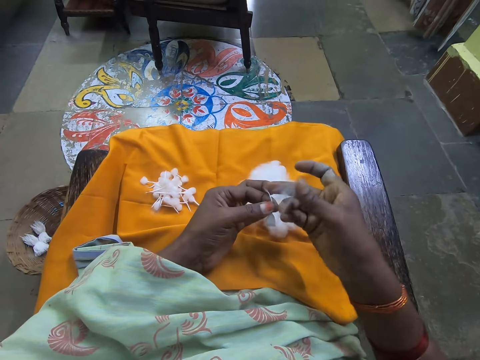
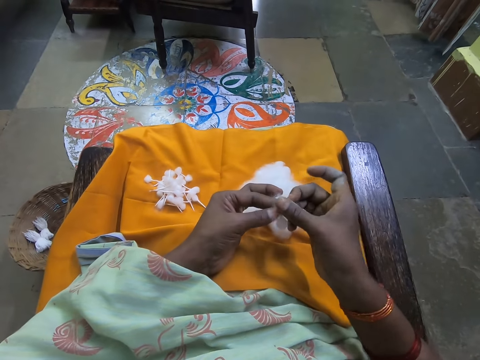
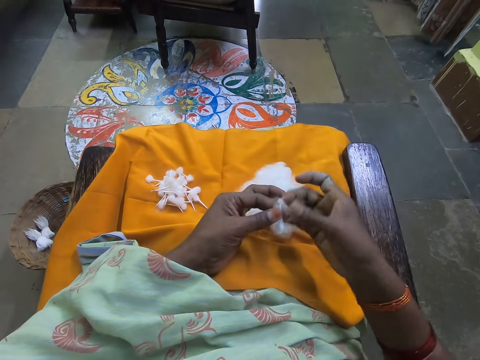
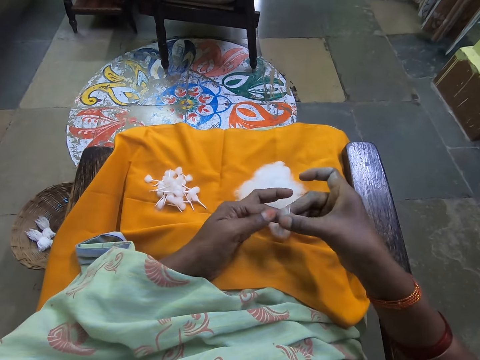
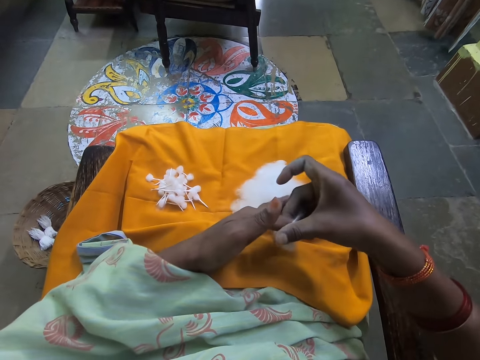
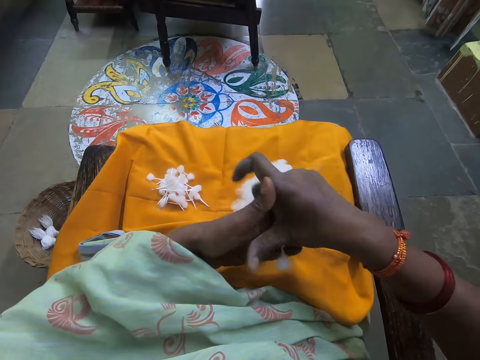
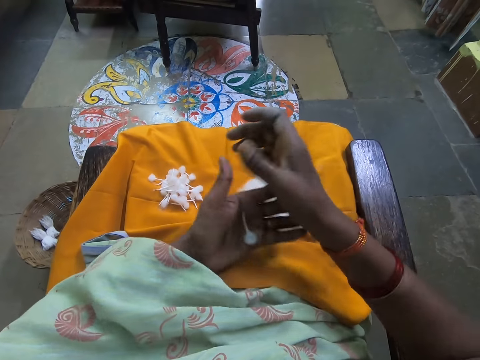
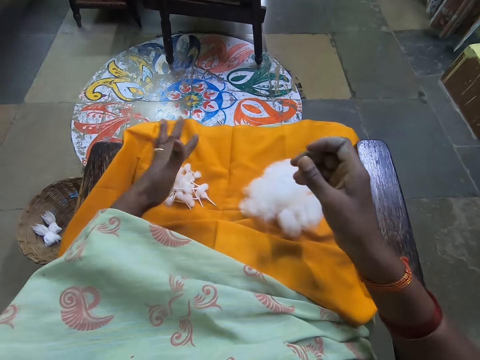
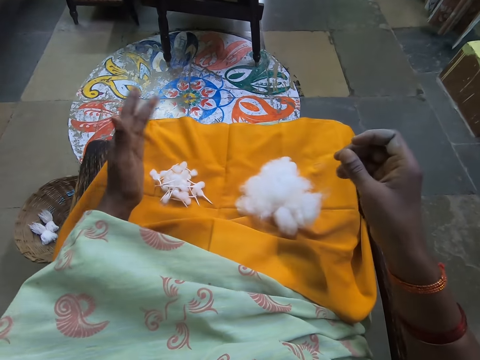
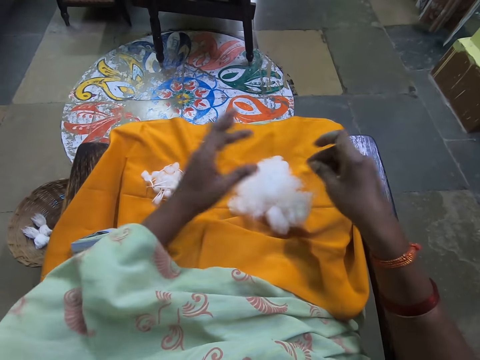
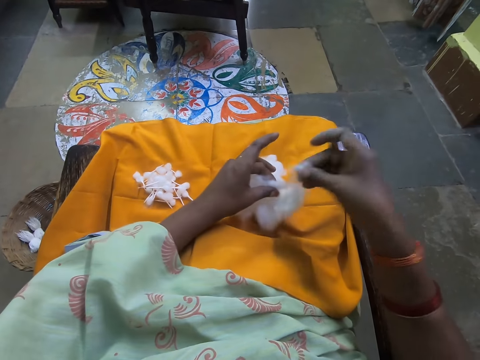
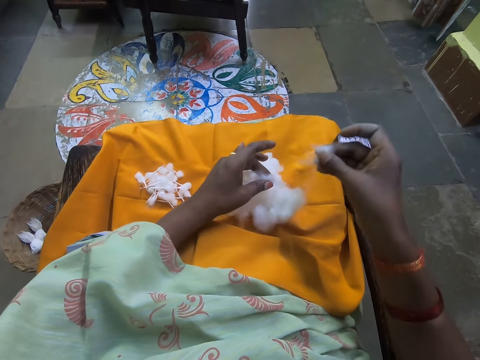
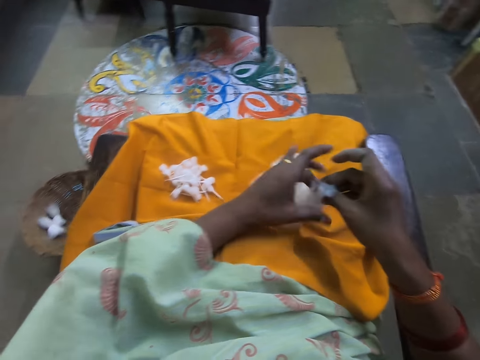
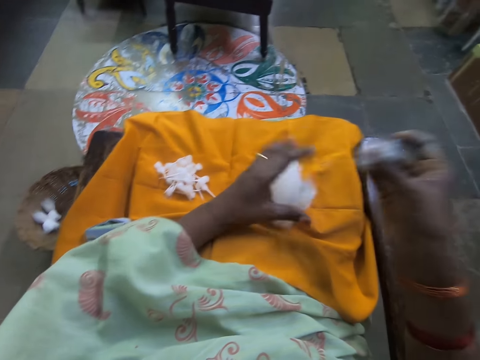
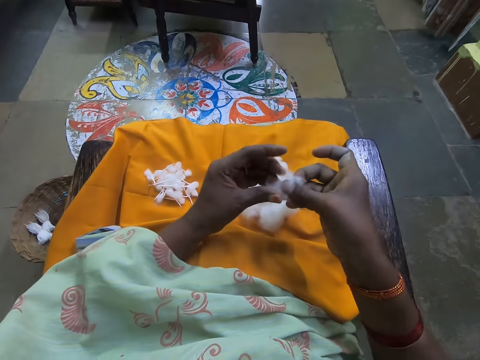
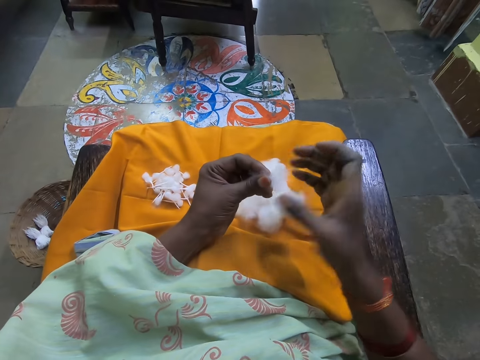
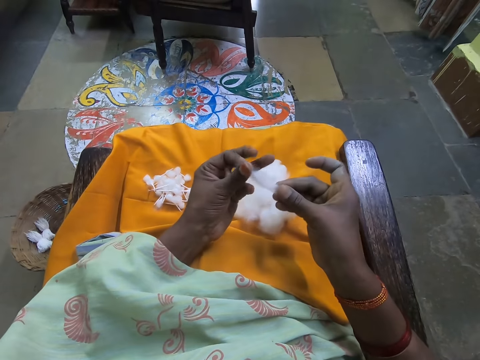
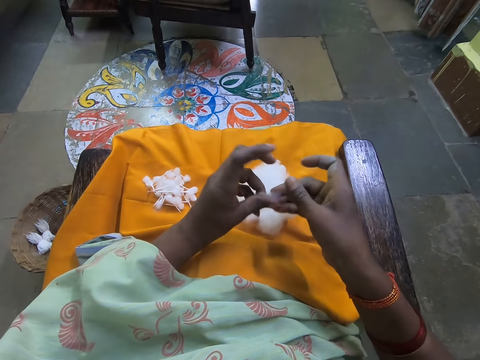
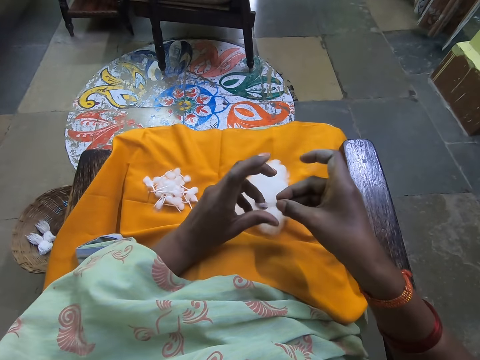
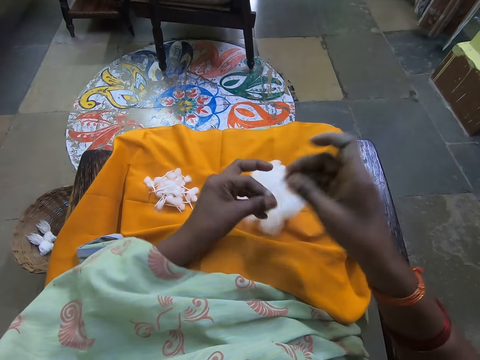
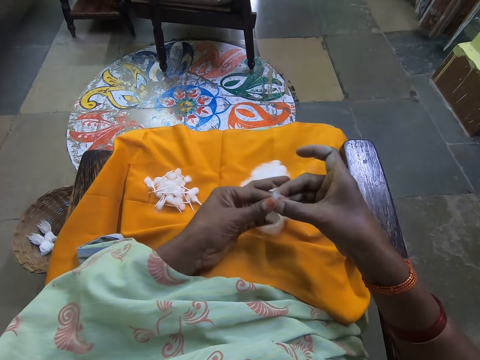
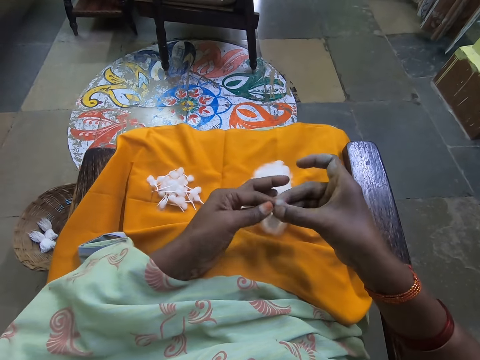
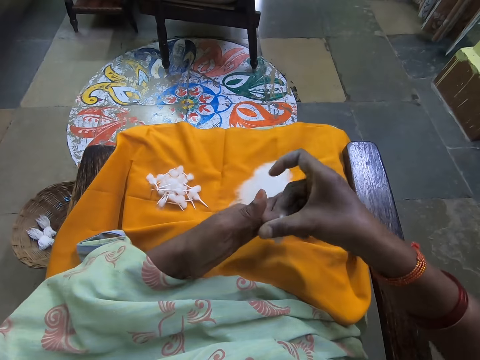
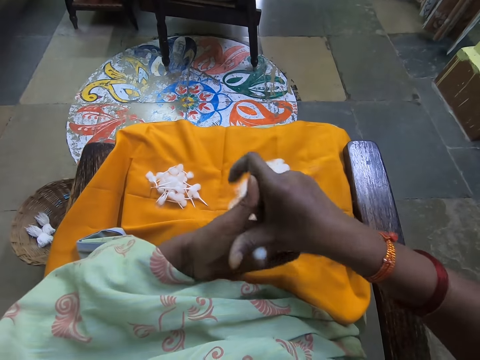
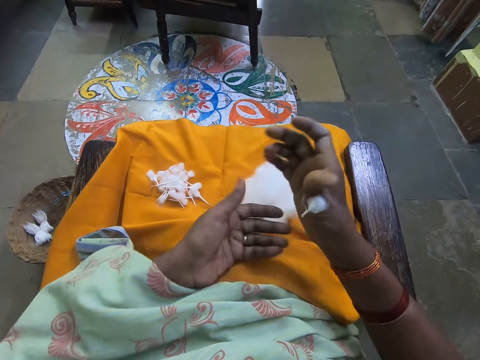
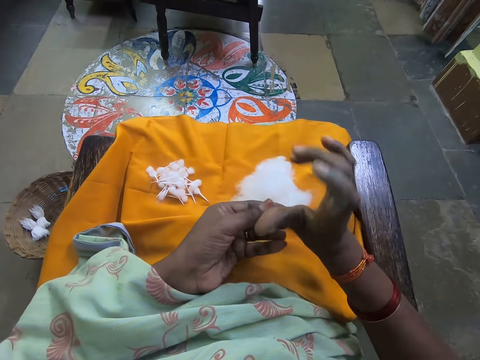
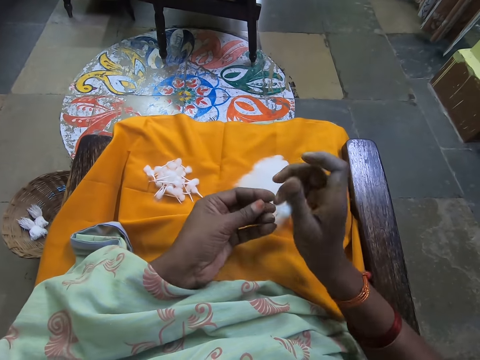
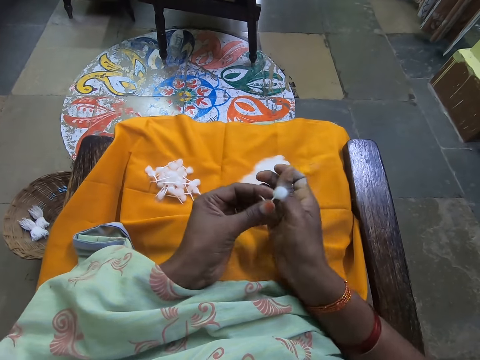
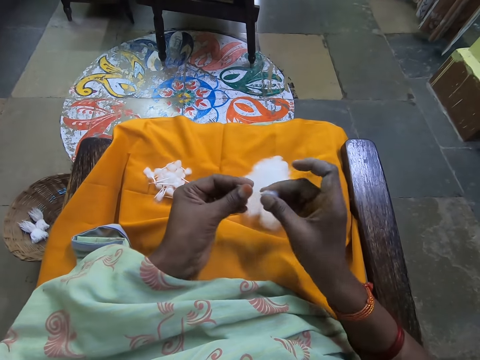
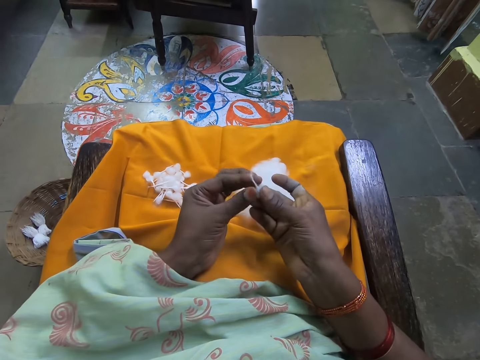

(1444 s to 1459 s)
The camera wearer rolls the cotton with her hands. She drops the cotton on her legs with her left hand. She picks cotton from the ball of cotton on her legs with her right hand. She pinches cotton from the cotton. She rolls the cotton with her hands. She places the cotton on her other hand. She folds the cotton with her hands. She rolls the cotton with both hands. She holds the cotton with her hands. She places the cotton on her other hand.

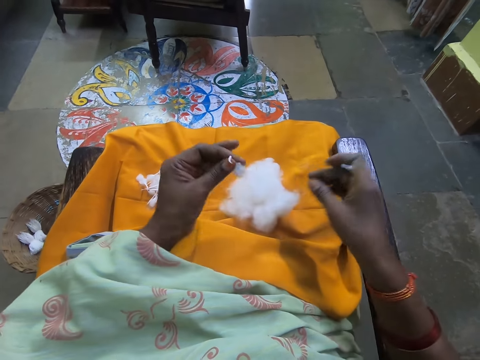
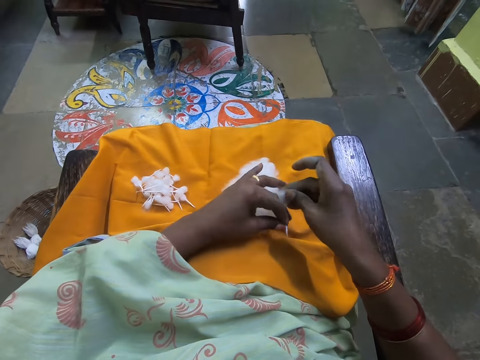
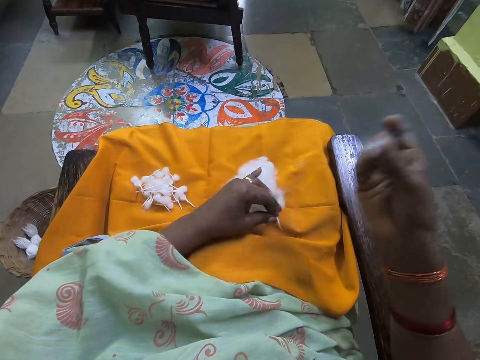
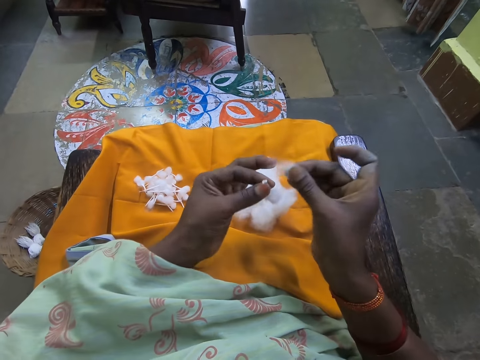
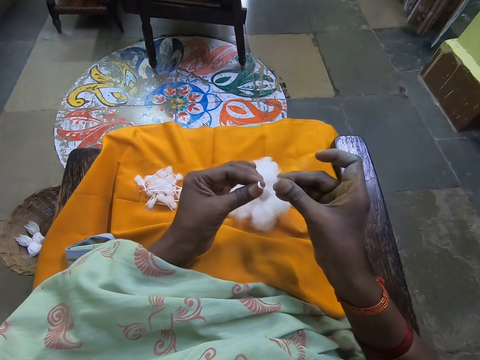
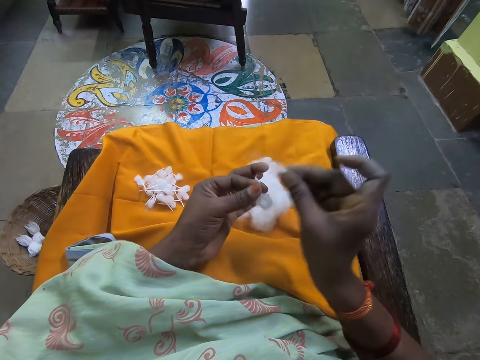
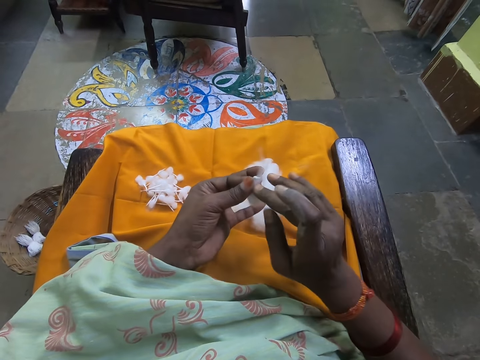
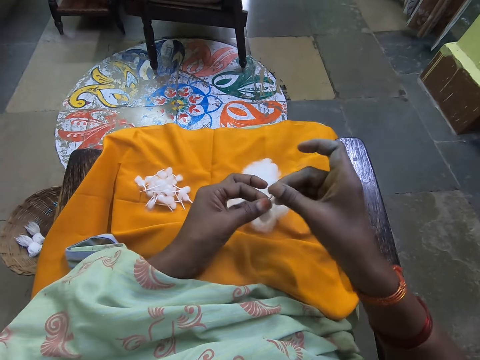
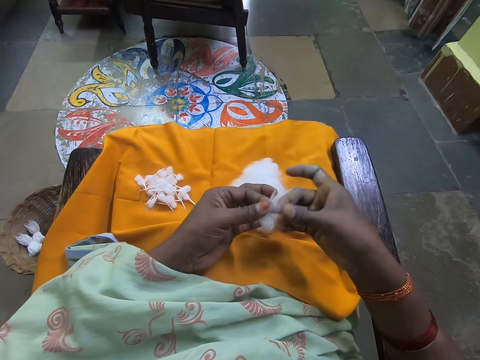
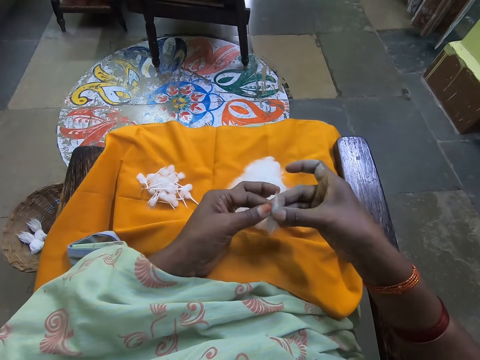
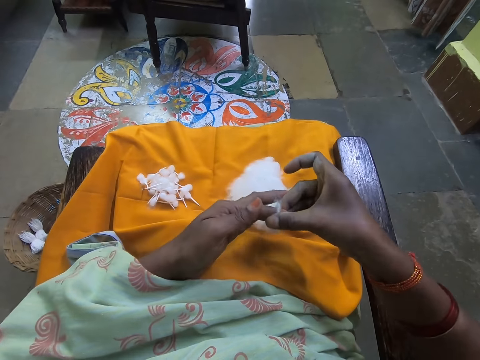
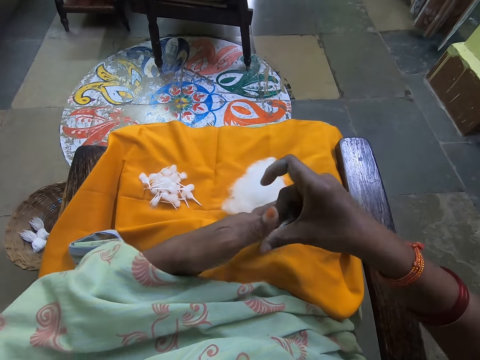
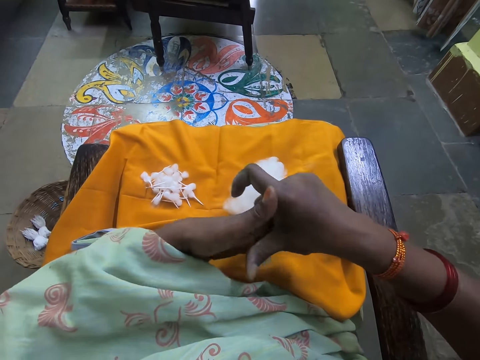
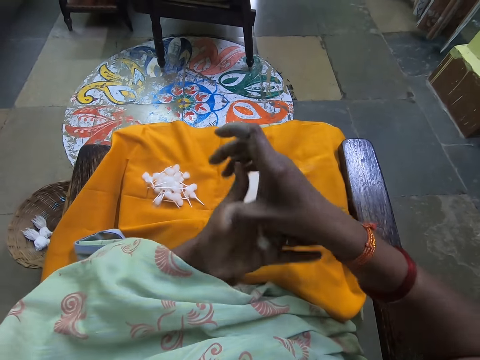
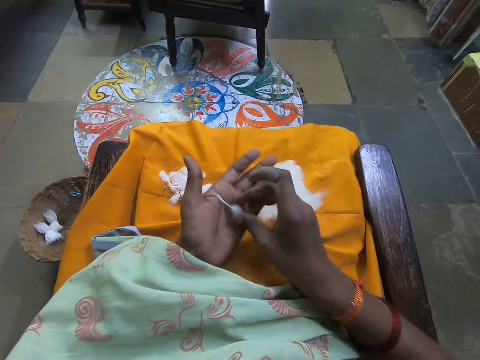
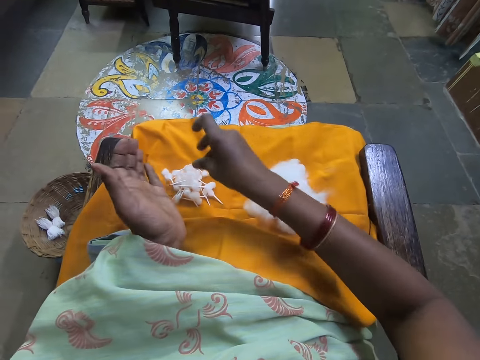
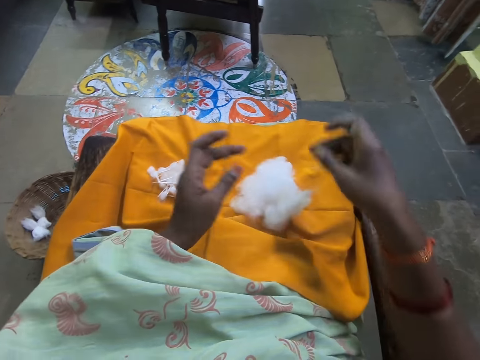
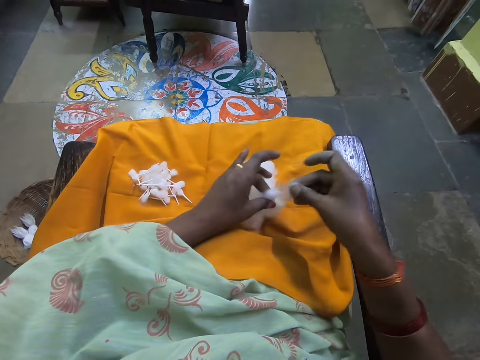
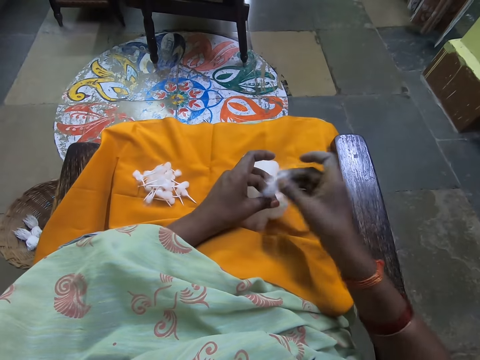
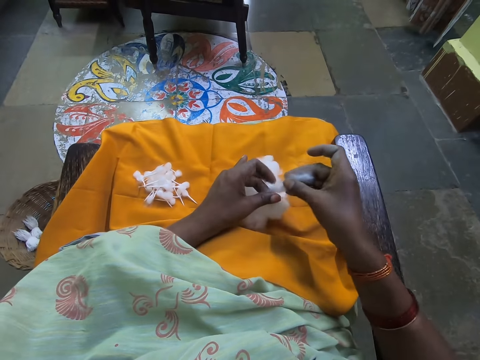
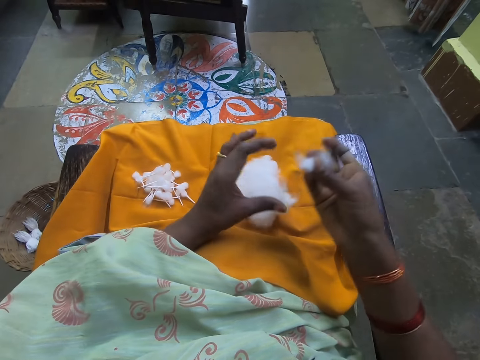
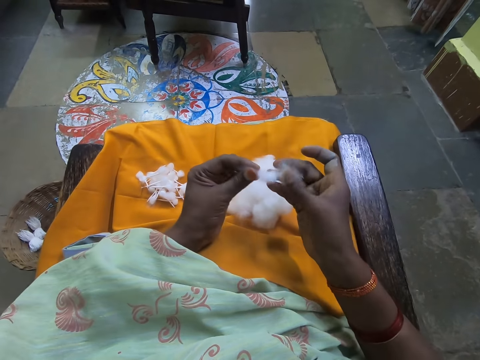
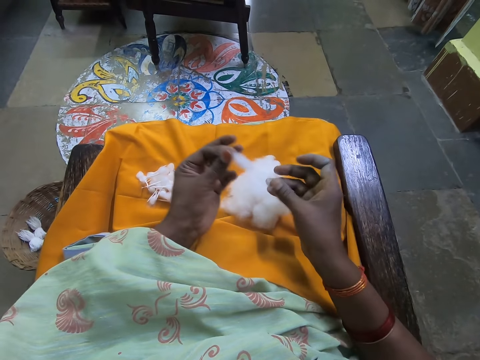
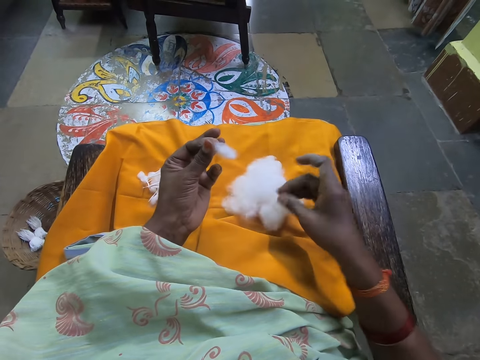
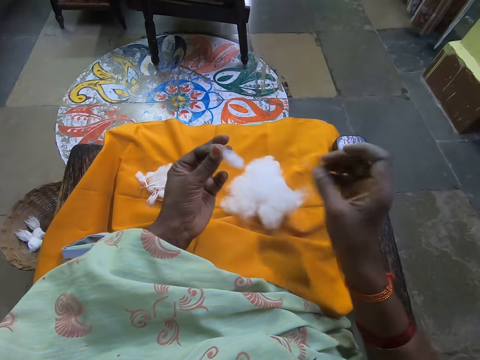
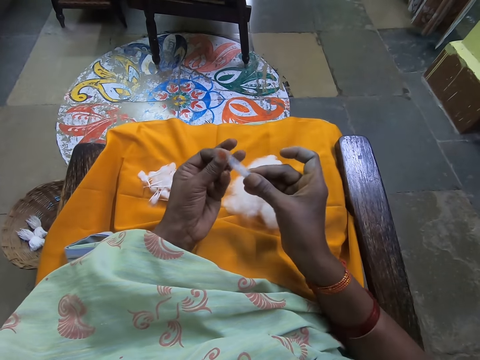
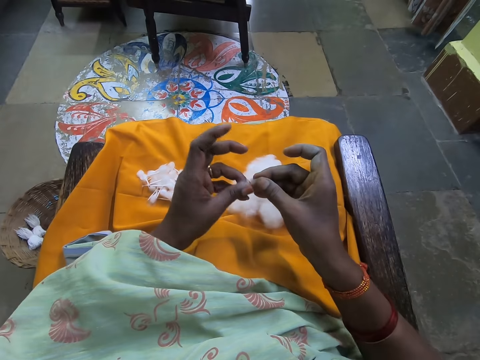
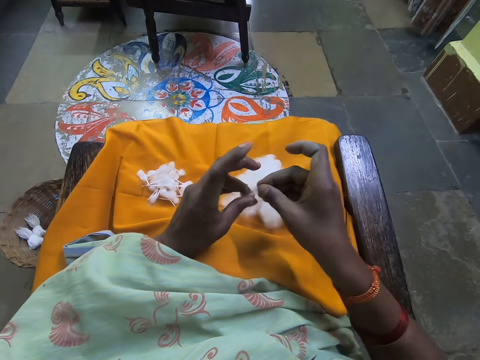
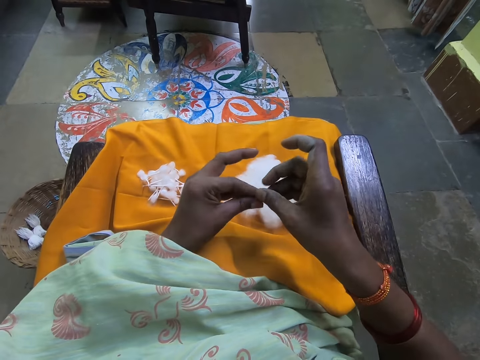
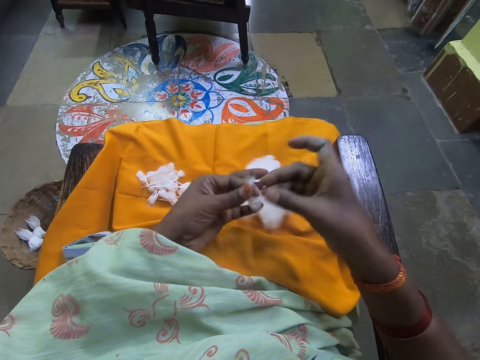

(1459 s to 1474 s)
The camera wearer picks cotton from the ball of cotton on her legs with her right hand. She pinches cotton from the cotton. She pulls the cotton with her hands. She places the cotton on the cotton. She rolls the cotton with her hands. She places the cotton on her legs with her right hand. She places the cotton on her other hand. She picks cotton from the ball of cotton on her legs with her right hand. She pinches cotton from the cotton. She places a piece of cotton on the ball of cotton on her legs with her right hand. She places the cotton on her other hand. She rolls the cotton with her hands. She folds the cotton with her hands.
